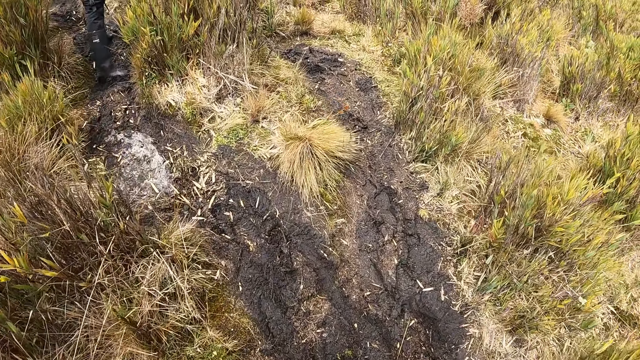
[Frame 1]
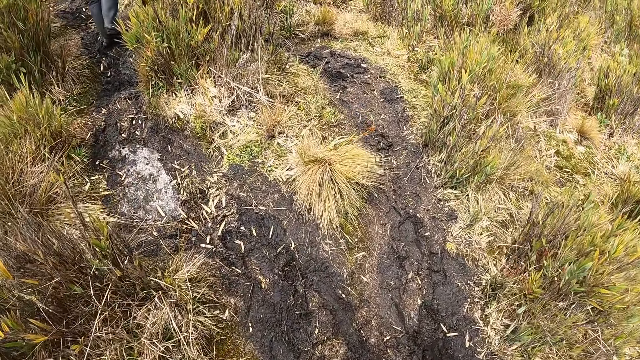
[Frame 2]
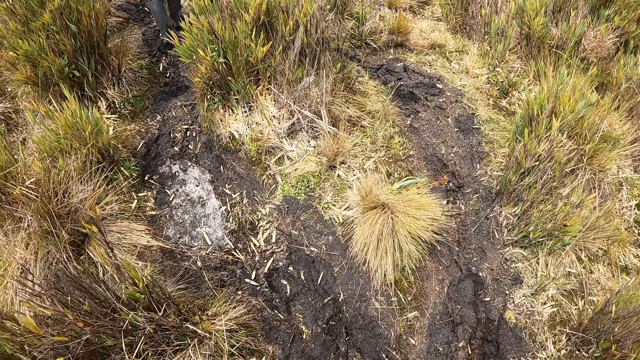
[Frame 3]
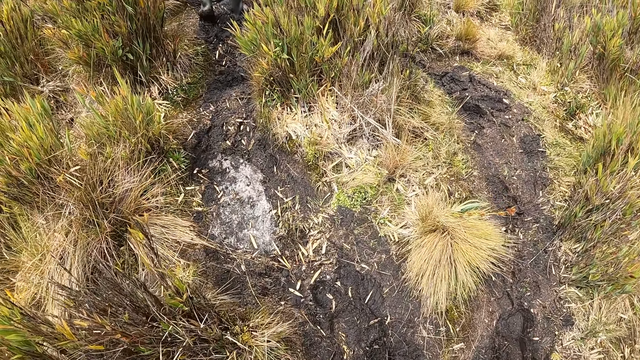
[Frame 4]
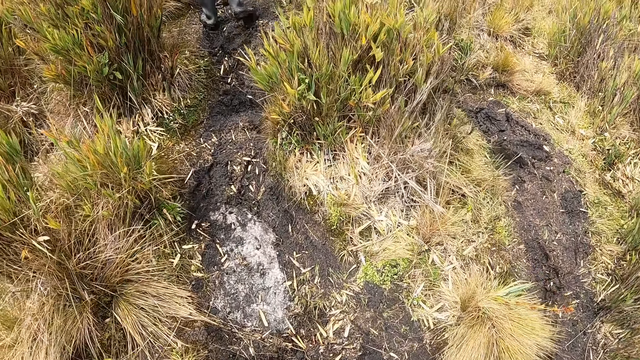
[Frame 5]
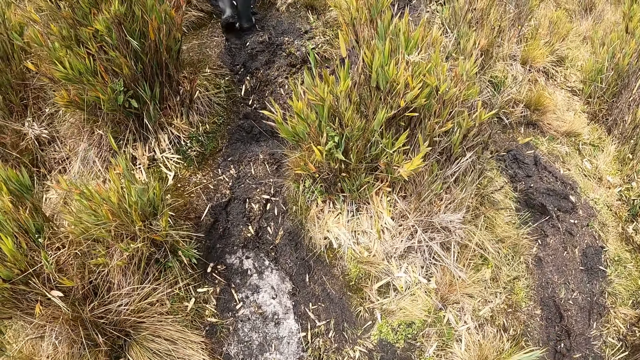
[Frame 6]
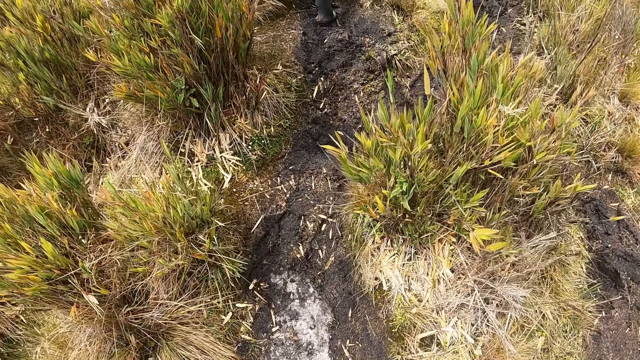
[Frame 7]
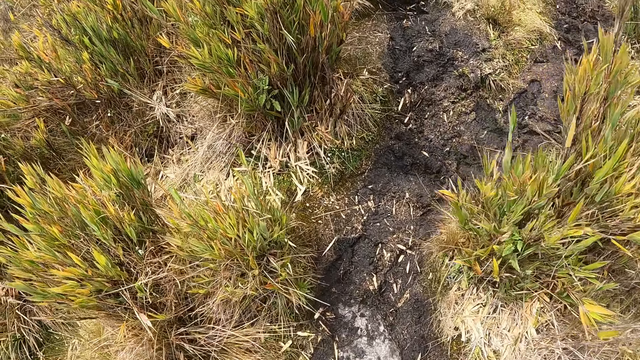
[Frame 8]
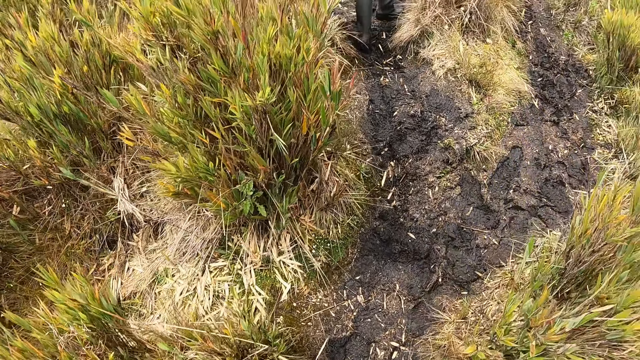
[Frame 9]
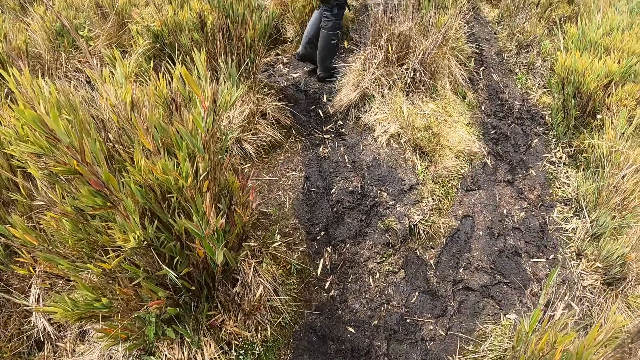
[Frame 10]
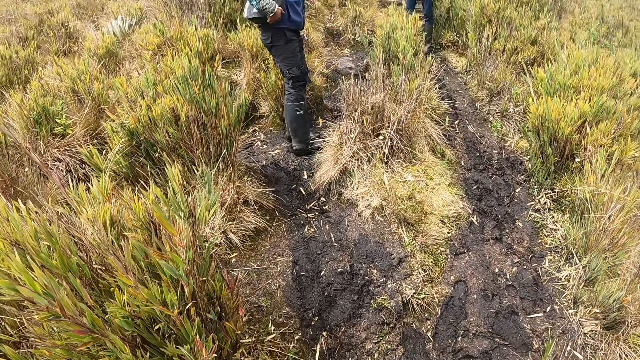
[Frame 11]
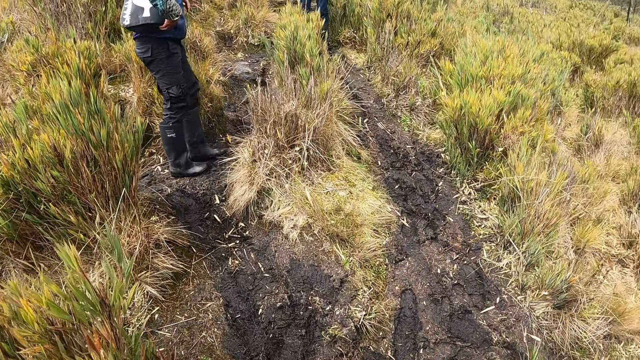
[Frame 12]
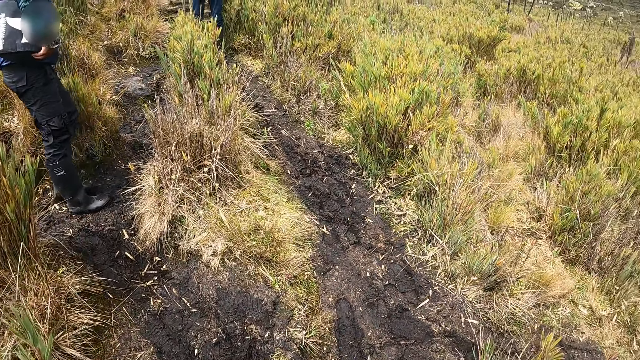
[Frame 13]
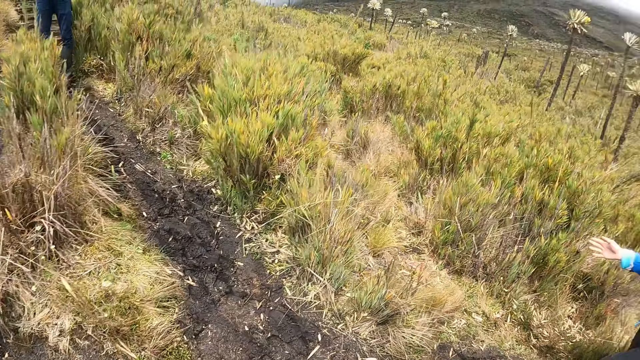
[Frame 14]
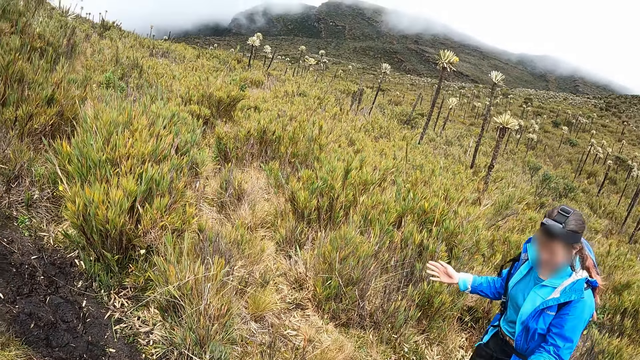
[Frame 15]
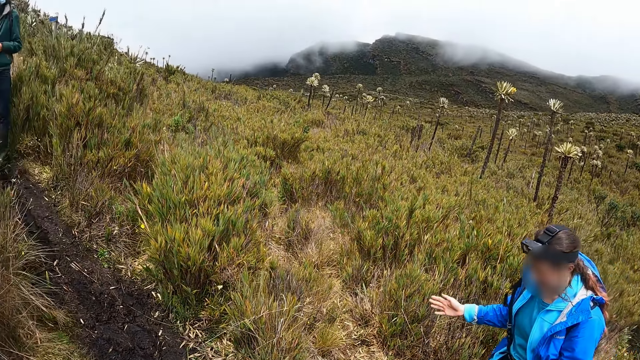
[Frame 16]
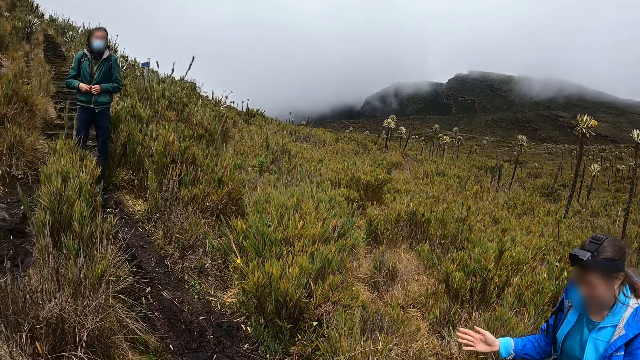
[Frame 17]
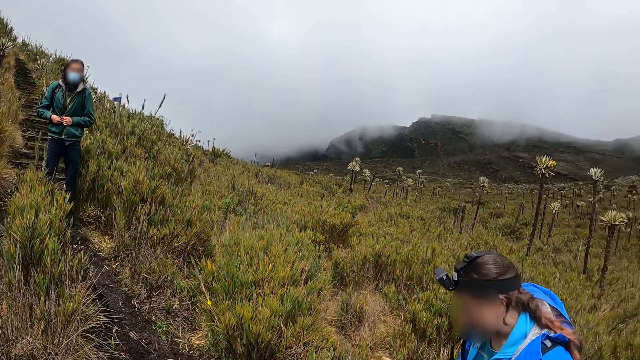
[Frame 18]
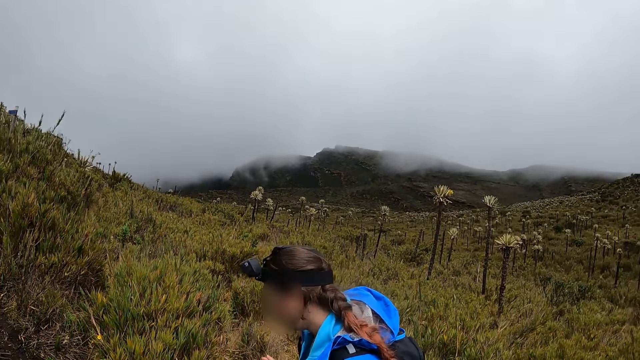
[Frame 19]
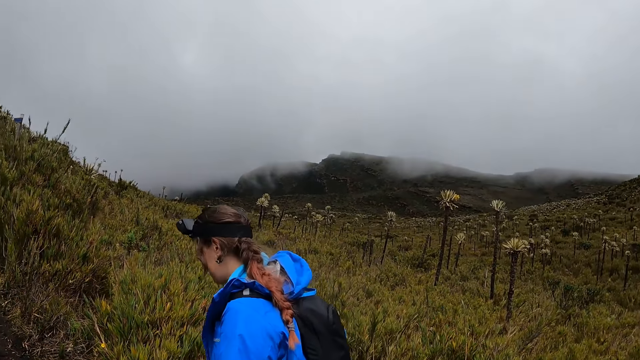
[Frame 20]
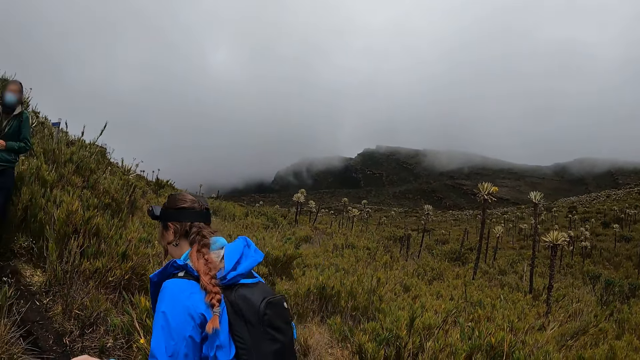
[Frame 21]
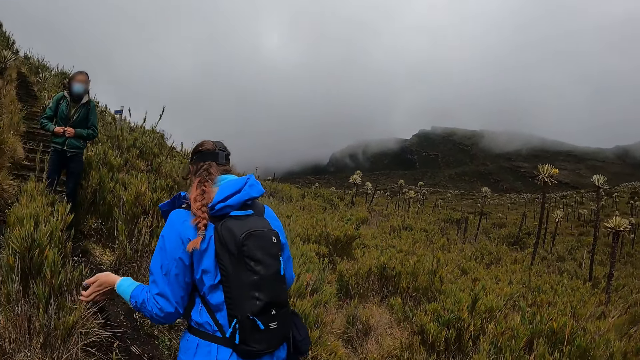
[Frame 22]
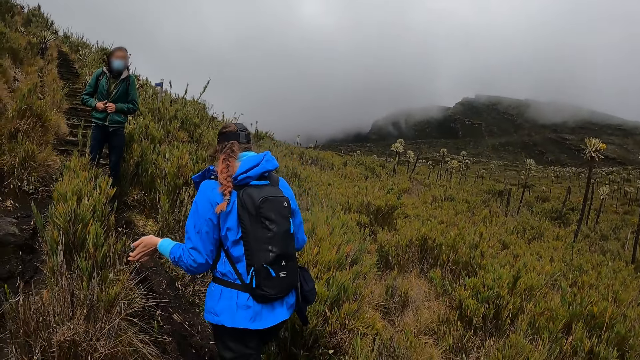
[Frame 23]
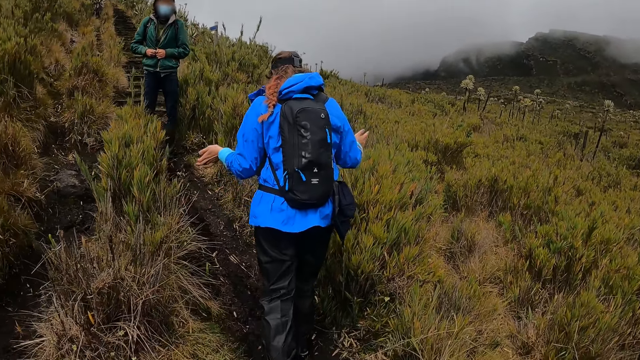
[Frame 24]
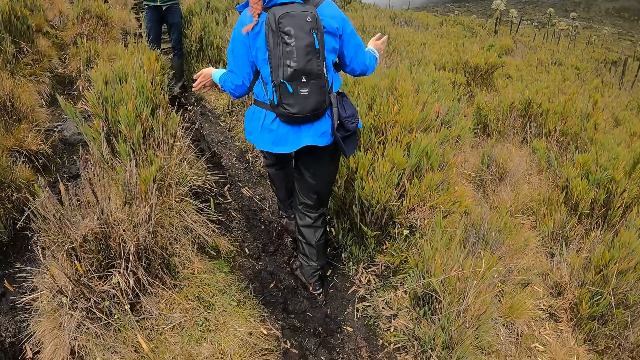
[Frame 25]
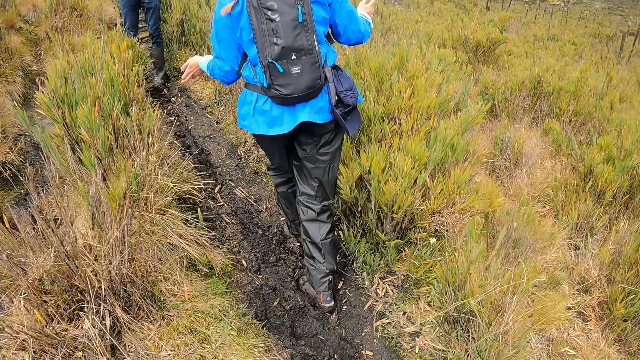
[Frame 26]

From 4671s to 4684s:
The woman walks through the bush path towards the man. The camera wearer looks at the woman. They walk.

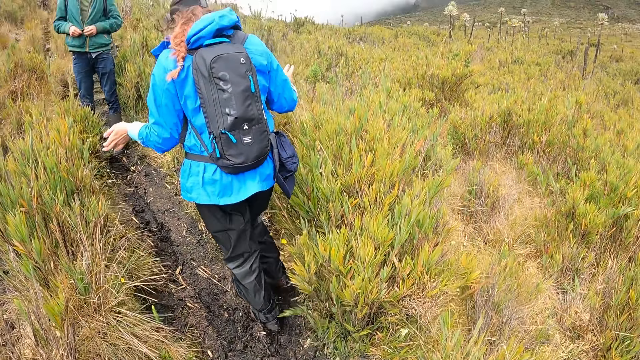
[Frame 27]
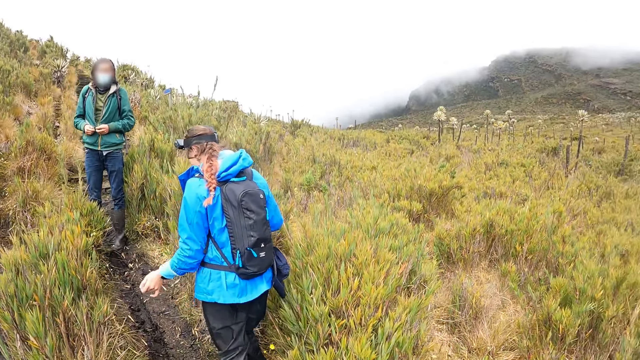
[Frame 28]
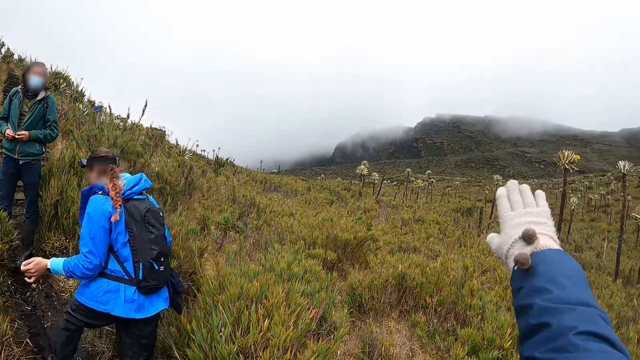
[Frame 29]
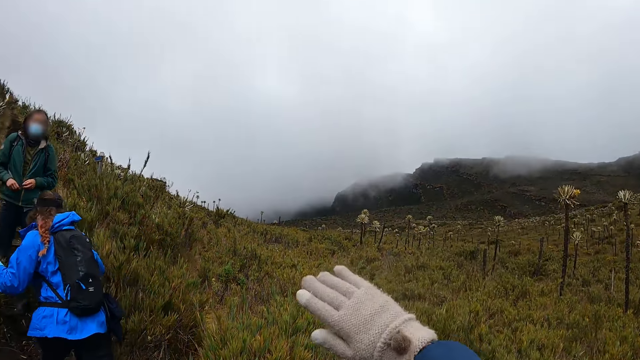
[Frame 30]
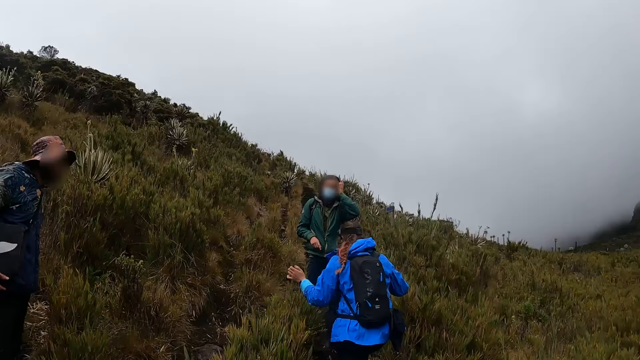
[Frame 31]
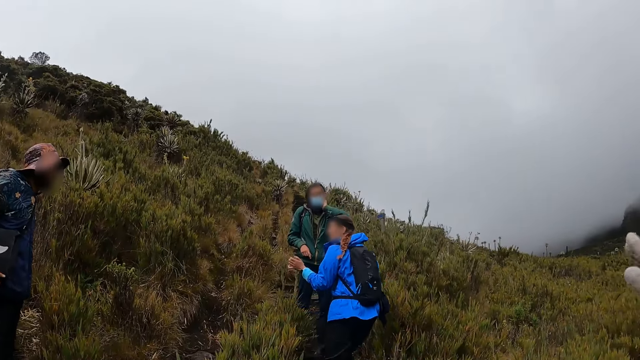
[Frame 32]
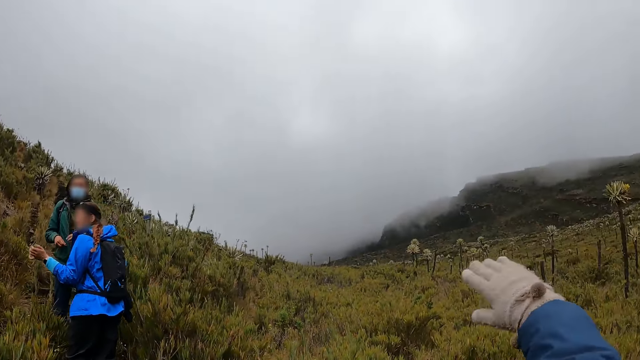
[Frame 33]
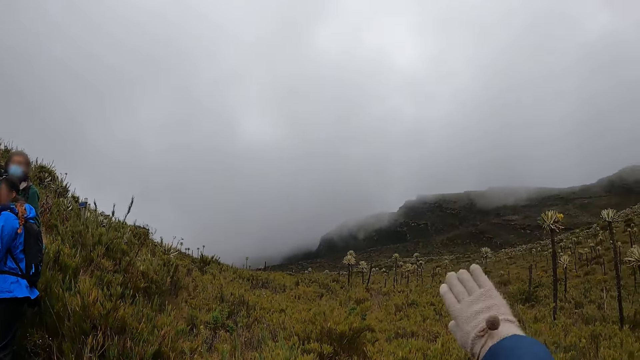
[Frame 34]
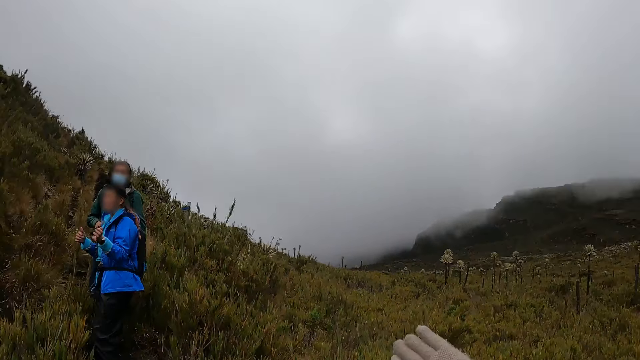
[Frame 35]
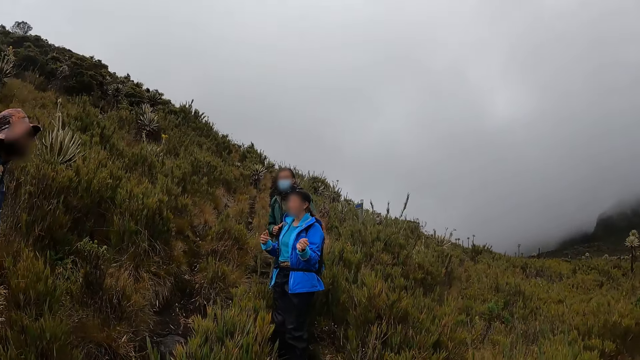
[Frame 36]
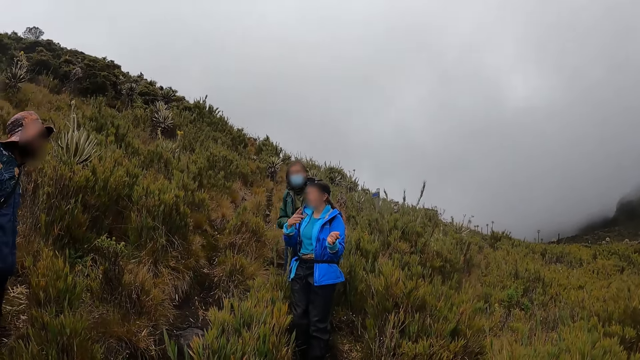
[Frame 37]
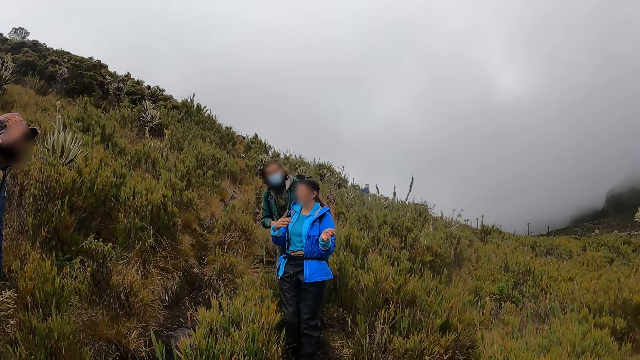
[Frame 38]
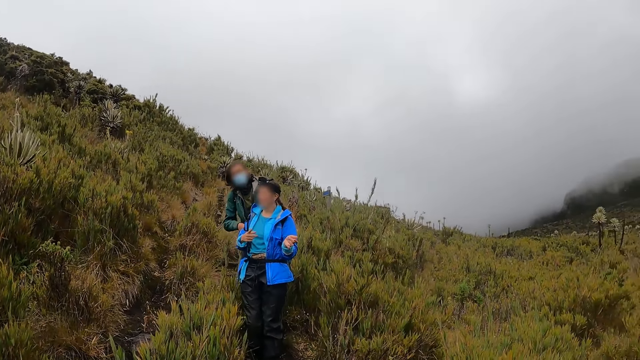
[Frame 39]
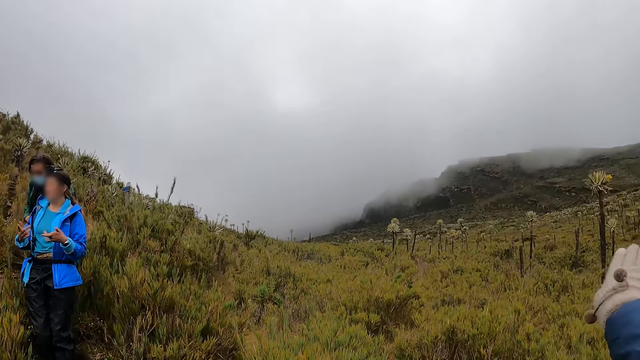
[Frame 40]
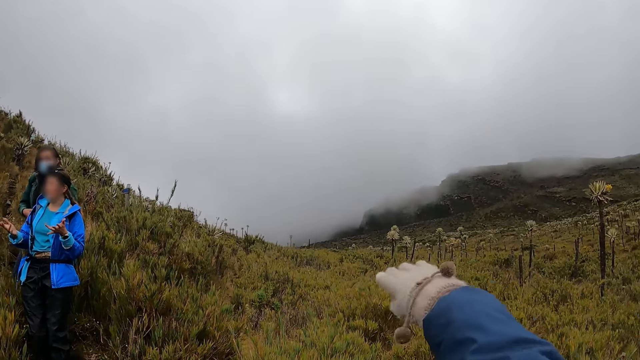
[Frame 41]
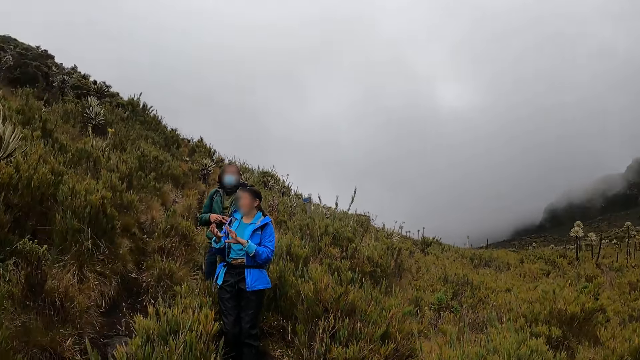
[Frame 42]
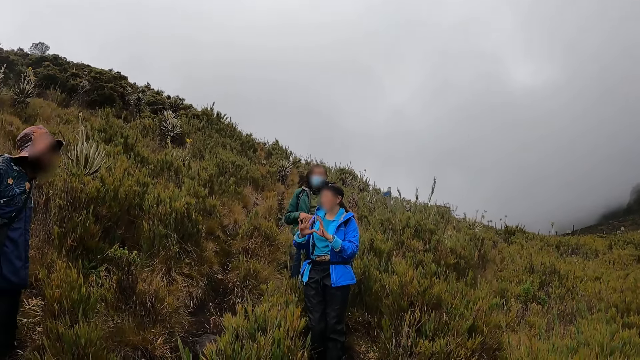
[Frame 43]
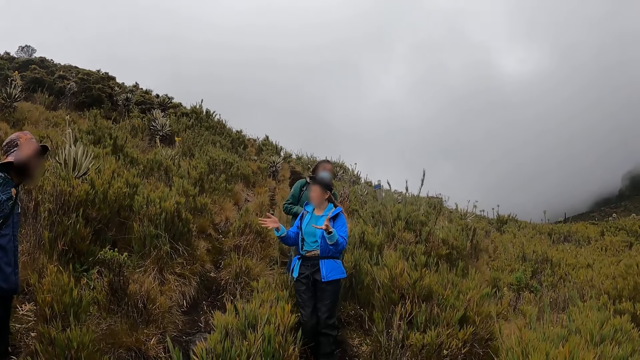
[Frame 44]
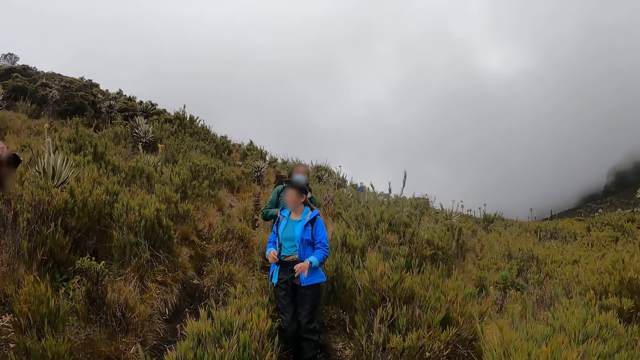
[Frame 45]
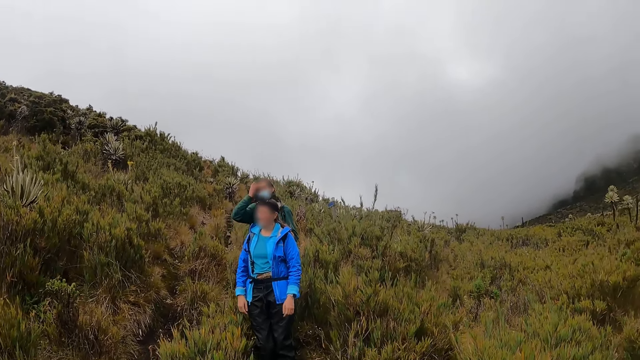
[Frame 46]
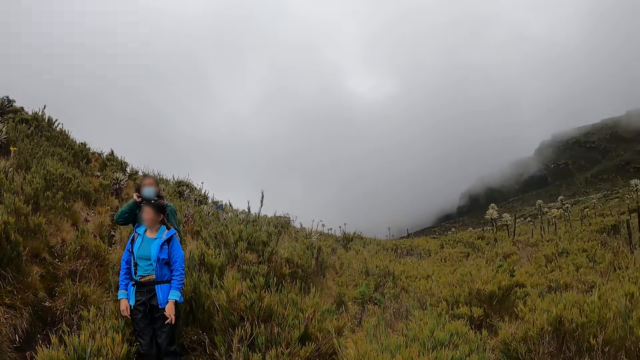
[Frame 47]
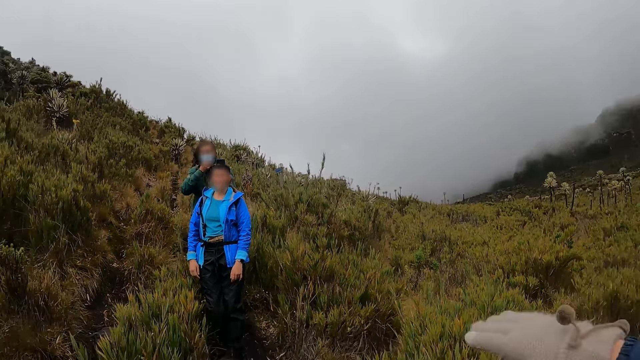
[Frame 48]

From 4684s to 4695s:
The camera wearer gesticulates with his right hand. The woman gesticulates with her right hand. She speaks to a man. The camera wearer looks at the woman. He gesticulates with his right hand. The woman speaks to the man. The camera wearer looks at the woman. The man gesticulates with his right hand.
